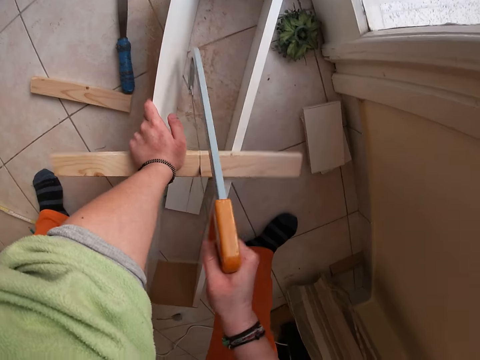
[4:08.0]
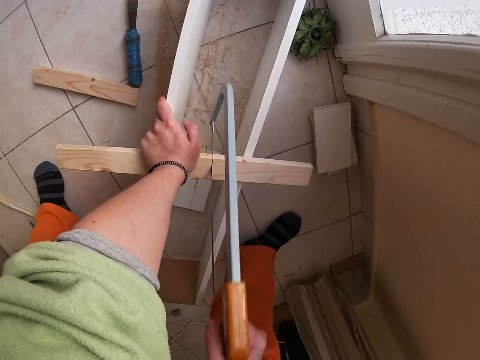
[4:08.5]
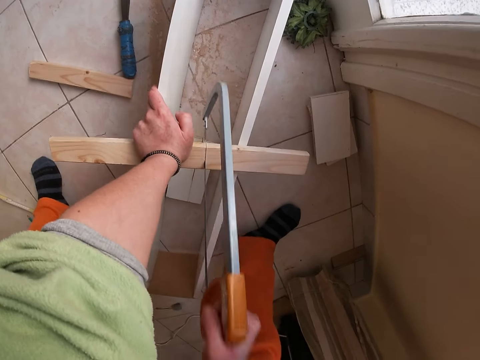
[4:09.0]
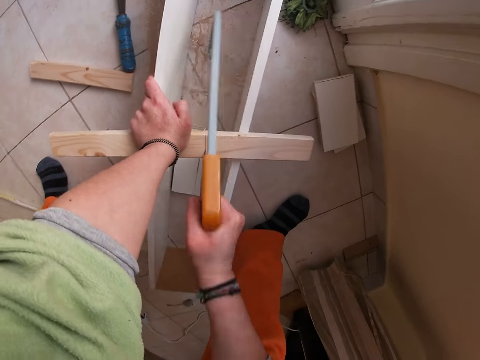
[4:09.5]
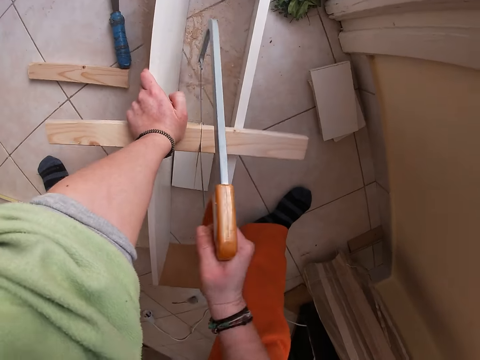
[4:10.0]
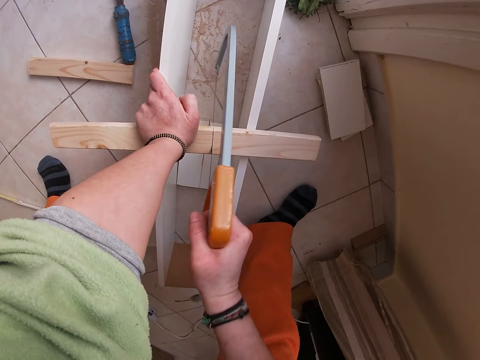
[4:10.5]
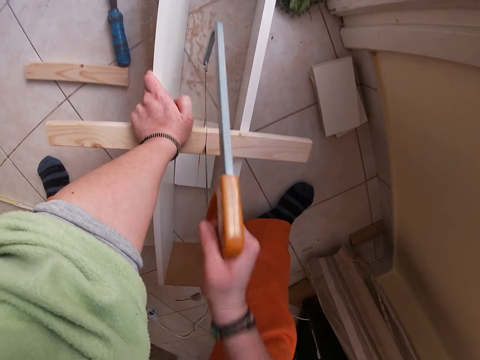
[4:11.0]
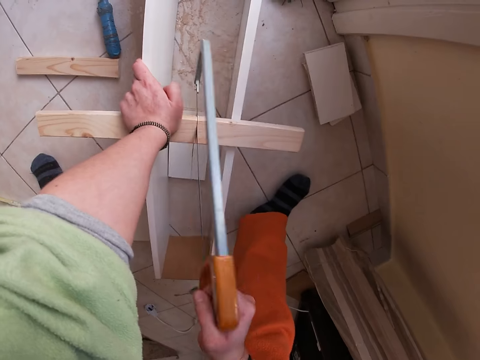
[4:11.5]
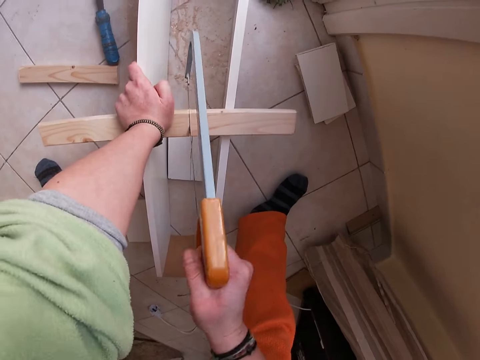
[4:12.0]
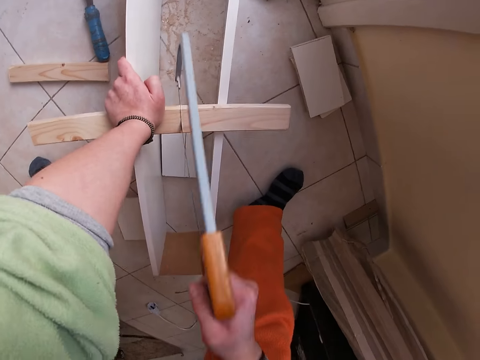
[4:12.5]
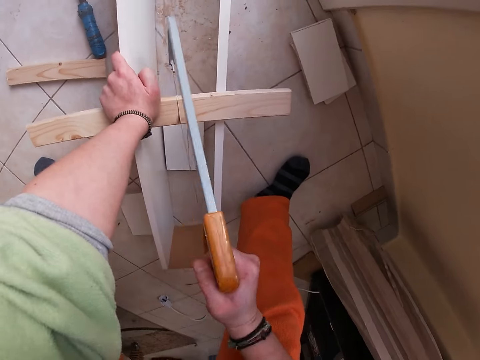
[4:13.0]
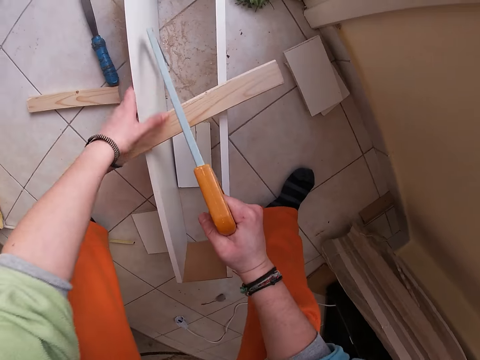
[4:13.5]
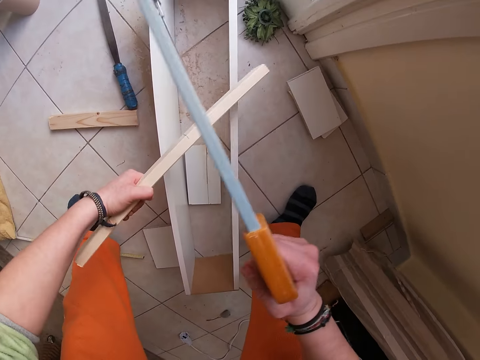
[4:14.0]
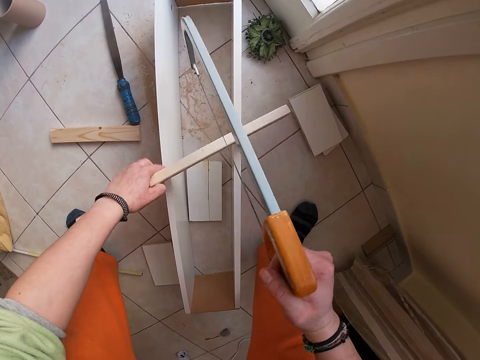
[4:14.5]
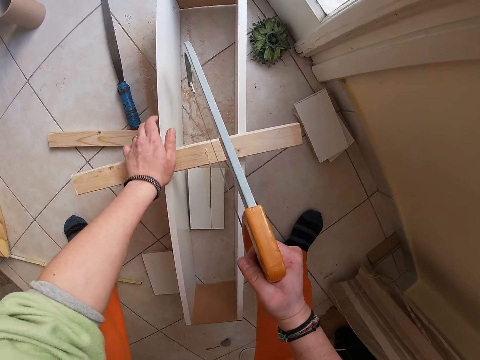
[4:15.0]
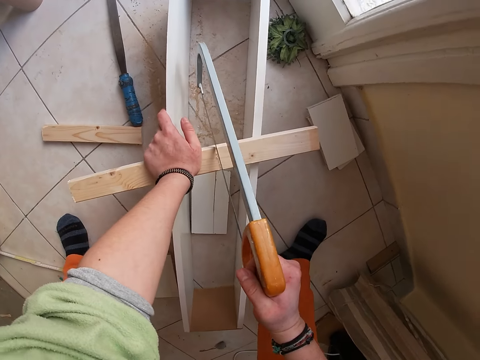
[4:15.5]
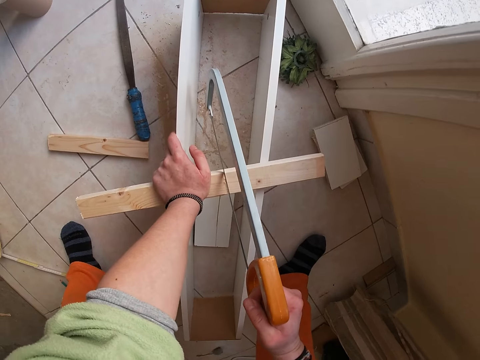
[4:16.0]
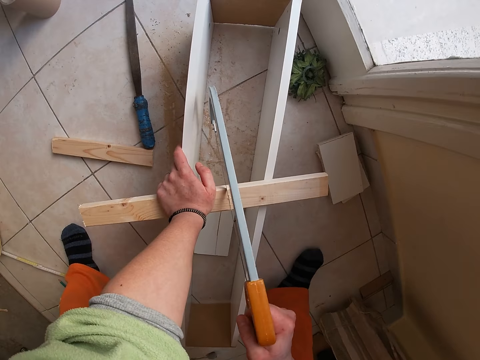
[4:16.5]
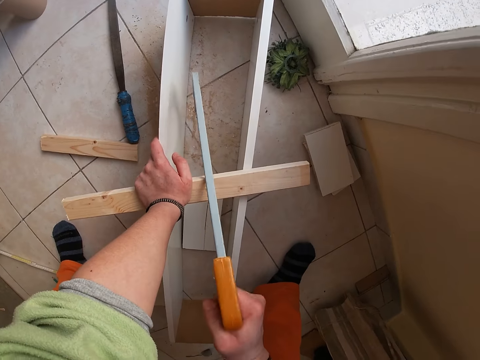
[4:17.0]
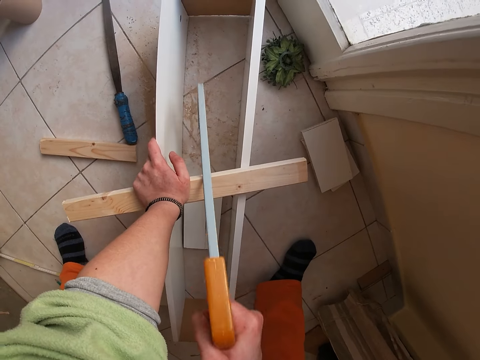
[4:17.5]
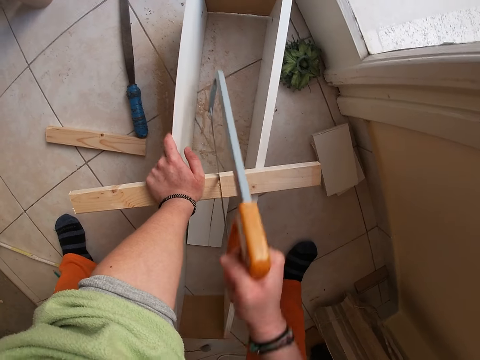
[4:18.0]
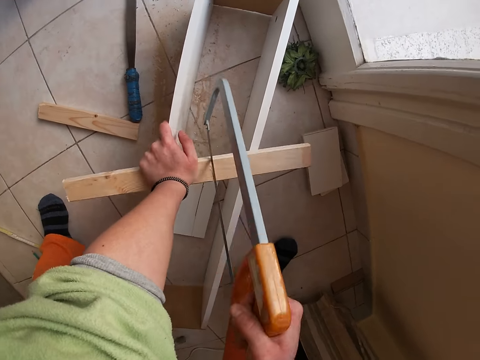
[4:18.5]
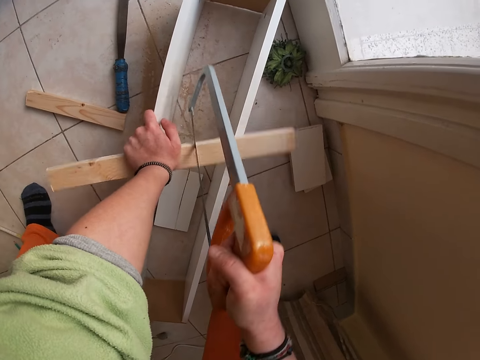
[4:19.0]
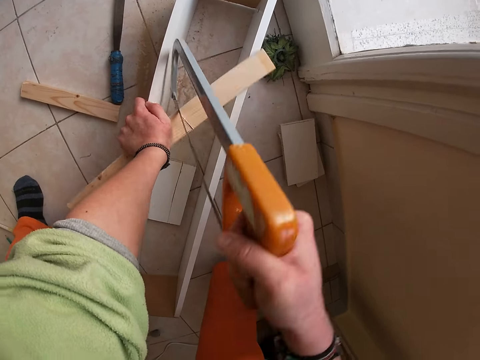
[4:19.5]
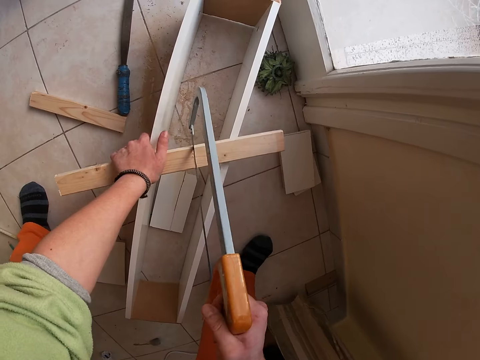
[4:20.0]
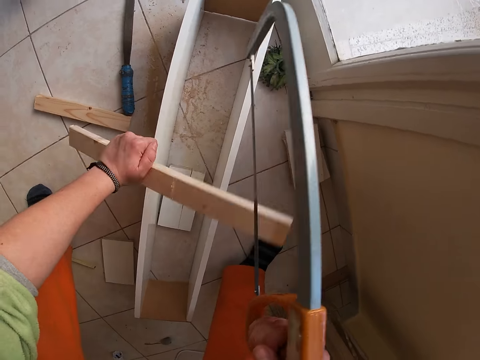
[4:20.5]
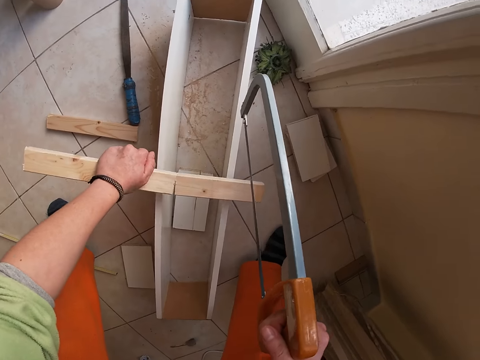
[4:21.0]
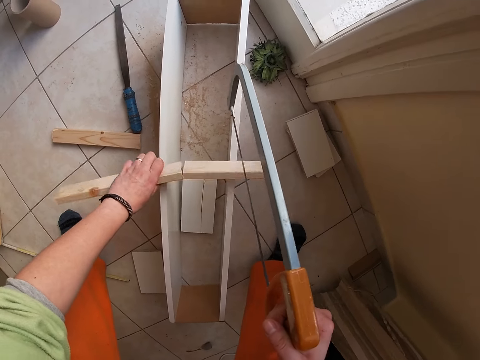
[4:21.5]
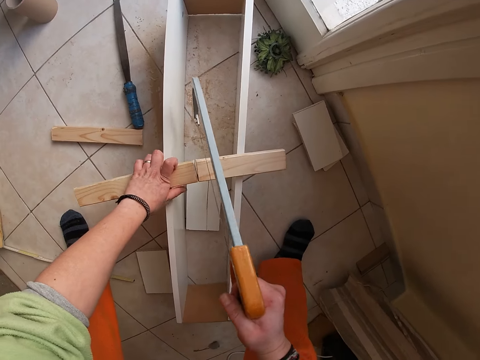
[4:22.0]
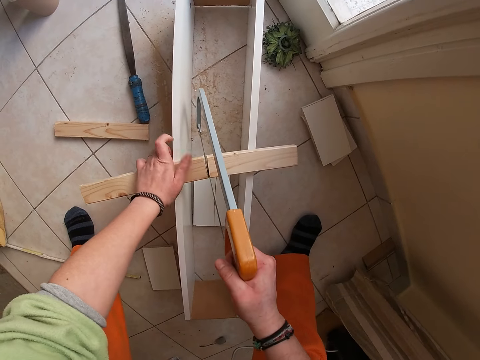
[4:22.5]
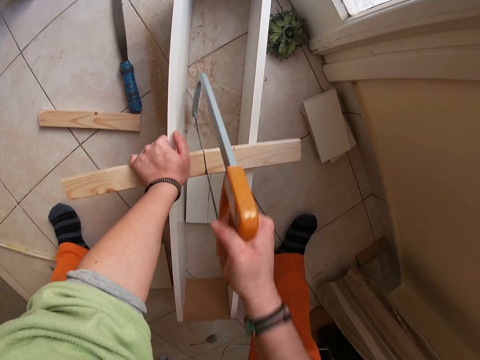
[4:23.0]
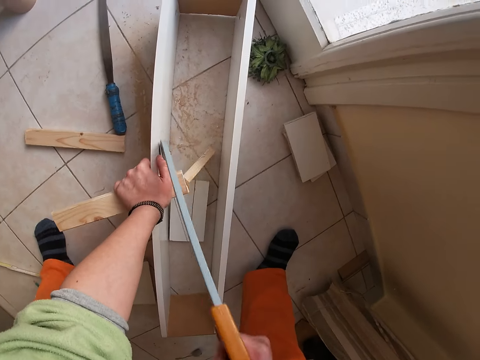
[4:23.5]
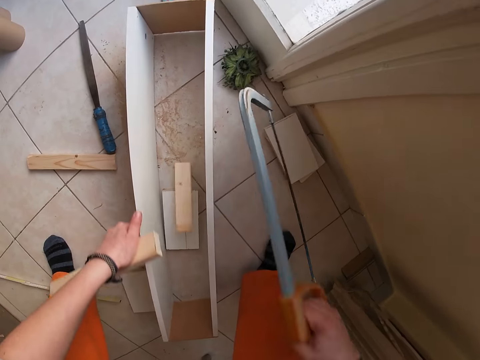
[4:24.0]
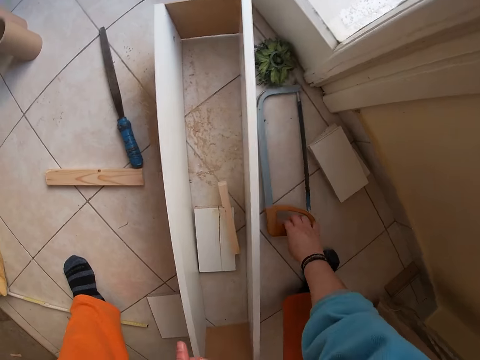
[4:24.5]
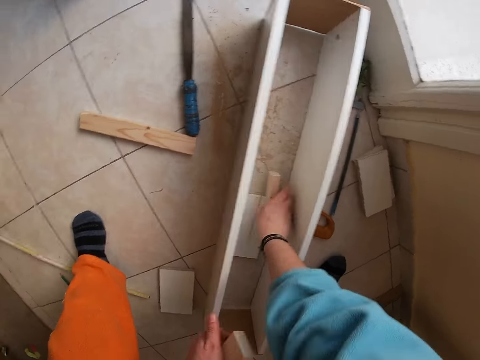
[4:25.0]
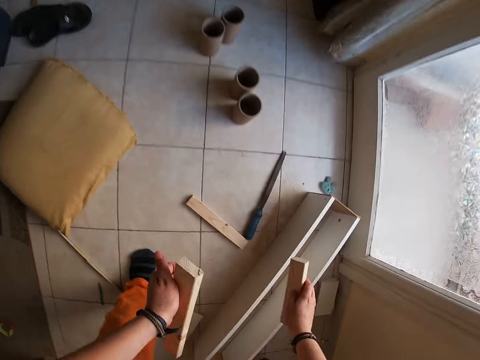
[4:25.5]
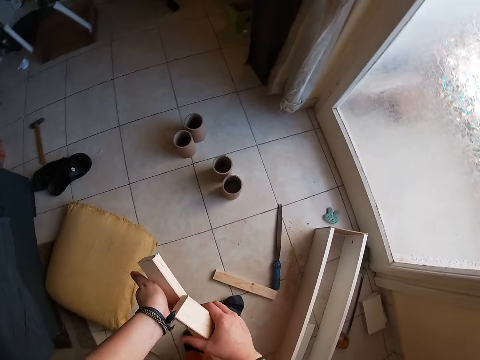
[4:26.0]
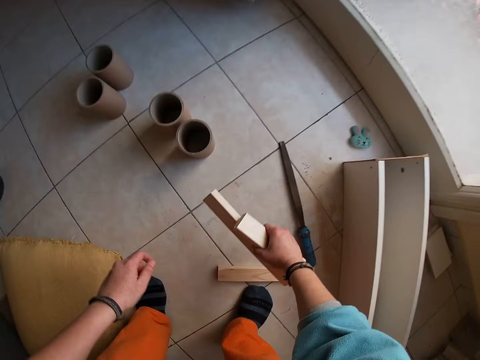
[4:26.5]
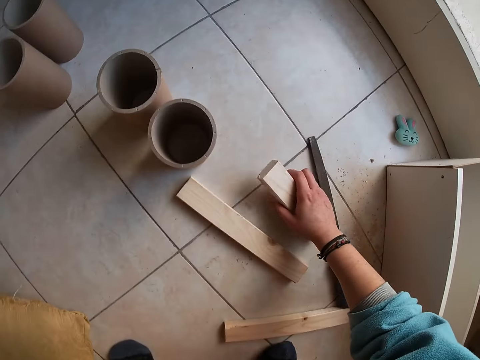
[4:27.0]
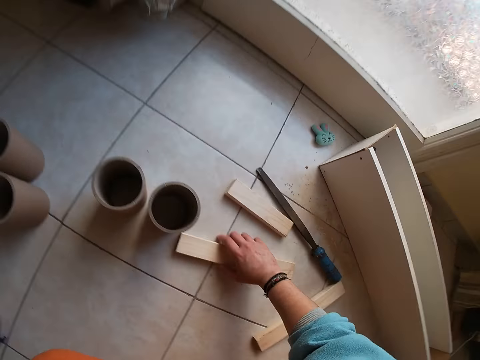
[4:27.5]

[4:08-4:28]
The camera wearer flips the piece of wood with her left hand. She cuts the piece of wood with the saw in her right hand. She hits the piece of wood on the wooden platform with her left hand. She flips the piece of wood with her left hand. She cuts the piece of wood with the saw in her right hand. She drops the hack saw on the floor with her right hand. She picks up the piece of wood from the floor with her right hand. She passes the piece of wood from her left hand to her right hand. She drops the pieces of wood on the floor with her right hand. She picks up the piece of wood from the floor with her right hand.

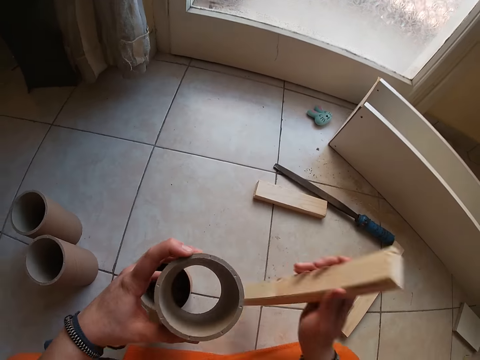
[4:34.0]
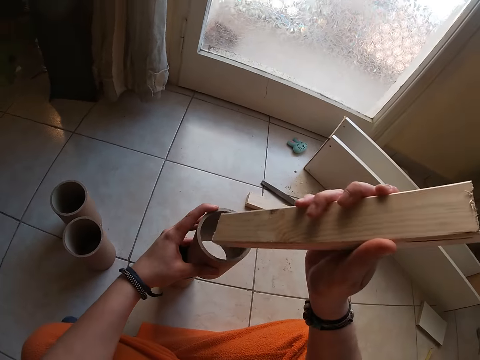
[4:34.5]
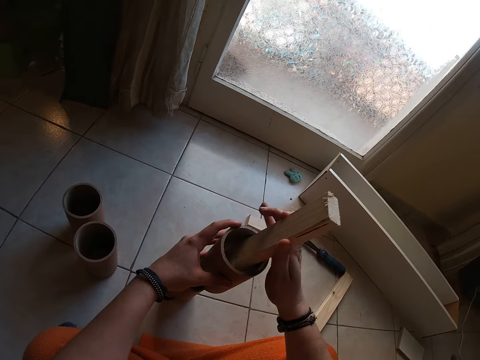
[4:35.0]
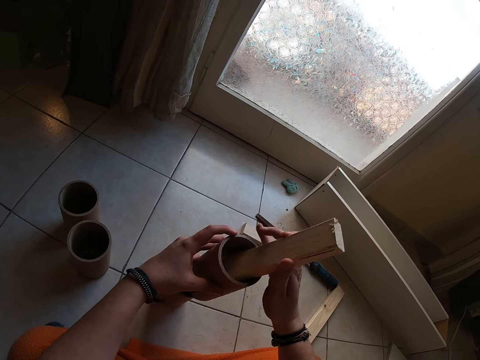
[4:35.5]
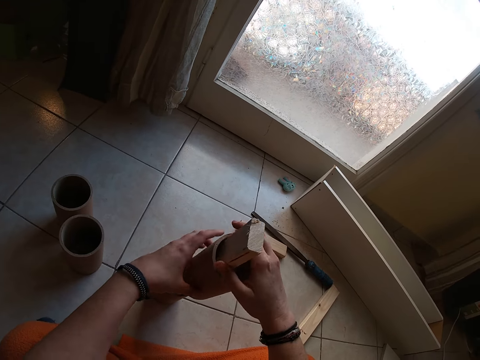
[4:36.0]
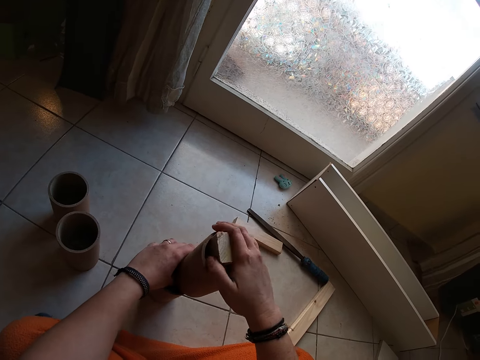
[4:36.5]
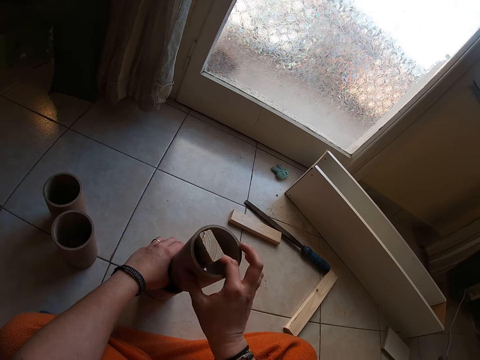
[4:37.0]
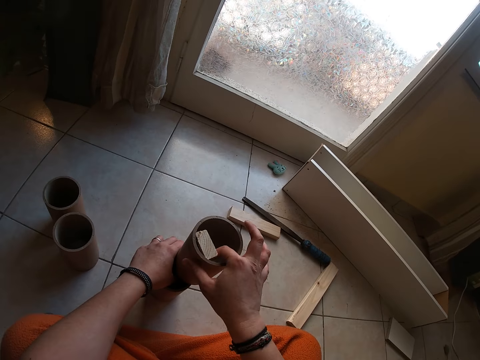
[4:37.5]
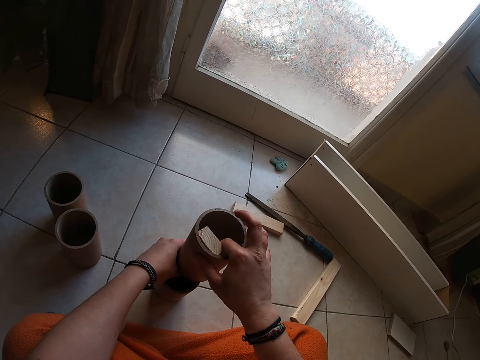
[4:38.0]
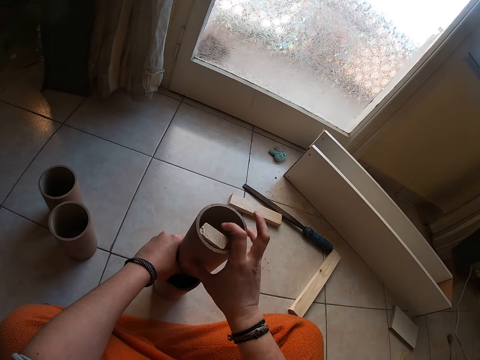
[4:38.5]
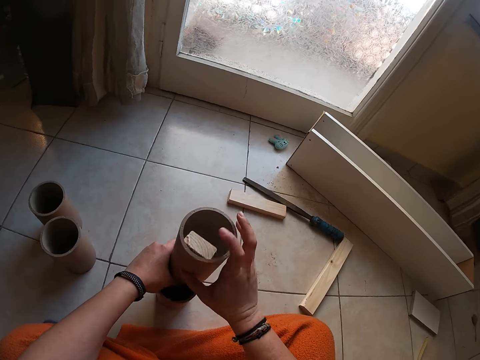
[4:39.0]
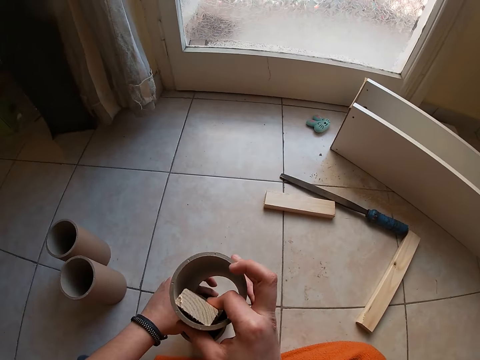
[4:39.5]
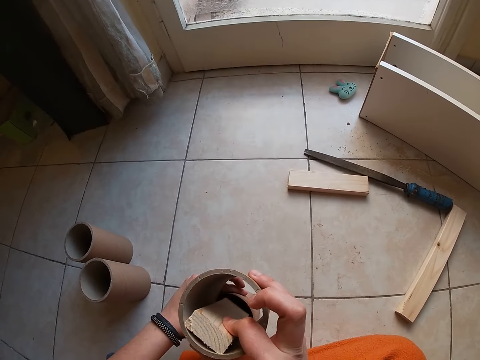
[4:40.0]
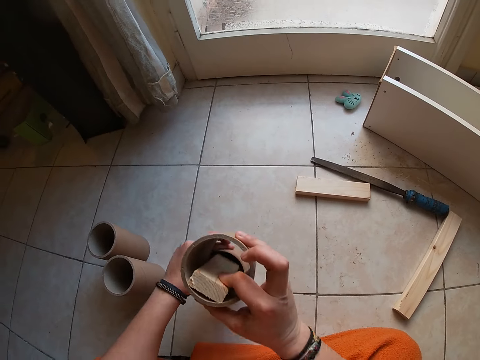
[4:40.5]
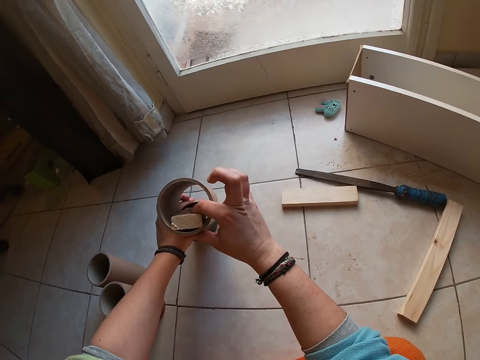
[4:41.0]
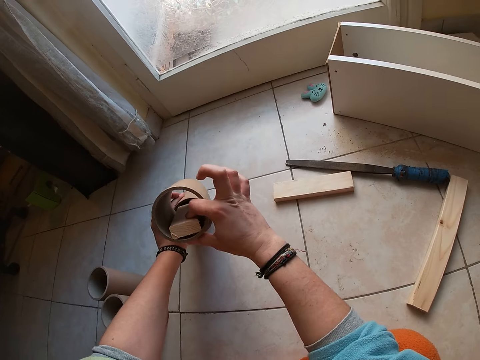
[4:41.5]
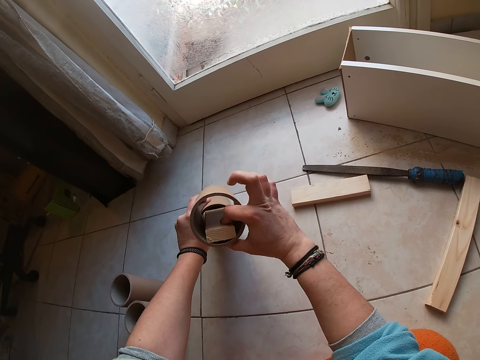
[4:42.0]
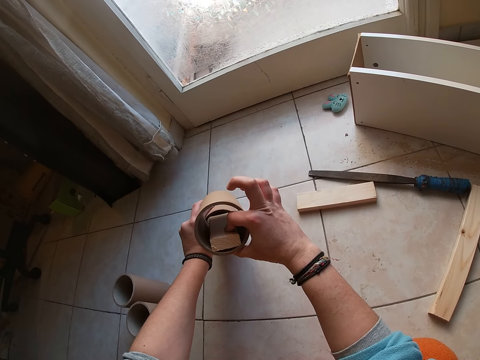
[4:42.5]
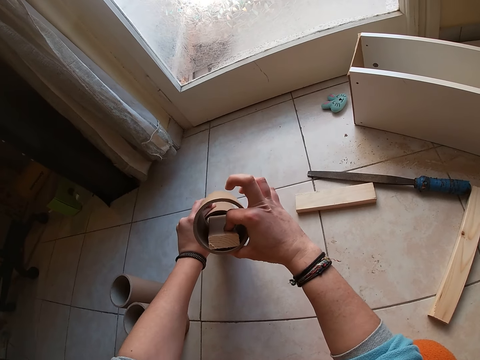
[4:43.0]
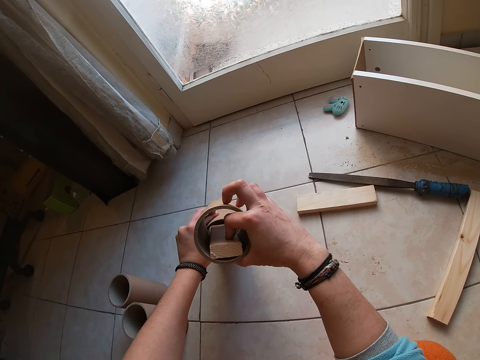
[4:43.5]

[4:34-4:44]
The camera wearer puts the piece of wood into the cylinder with her right hand. She holds the wood and moves the wood.
